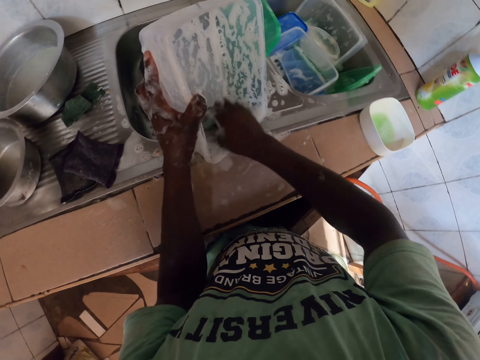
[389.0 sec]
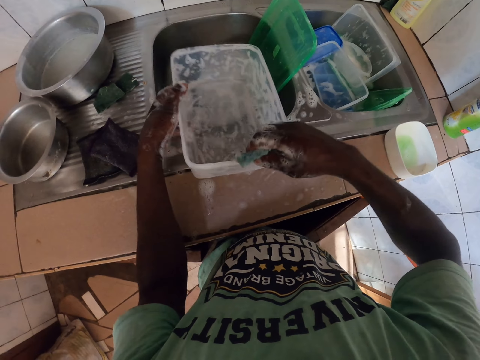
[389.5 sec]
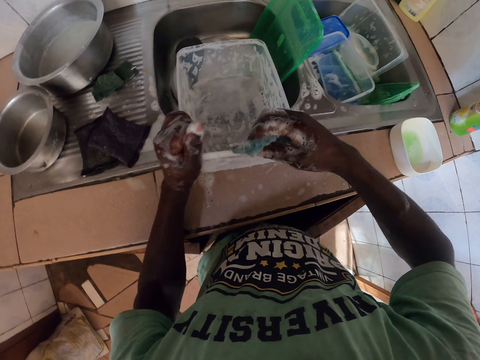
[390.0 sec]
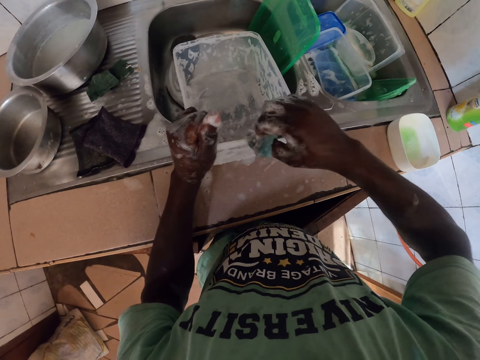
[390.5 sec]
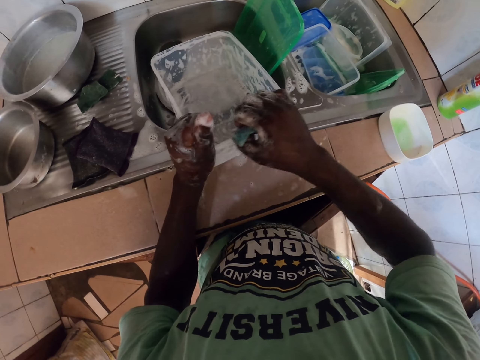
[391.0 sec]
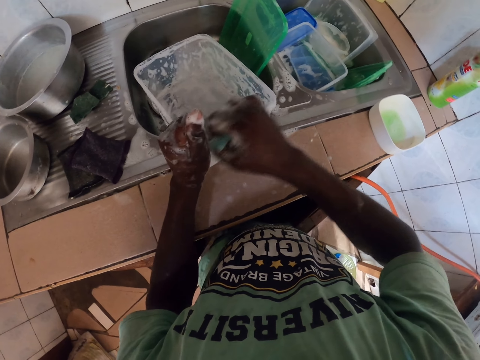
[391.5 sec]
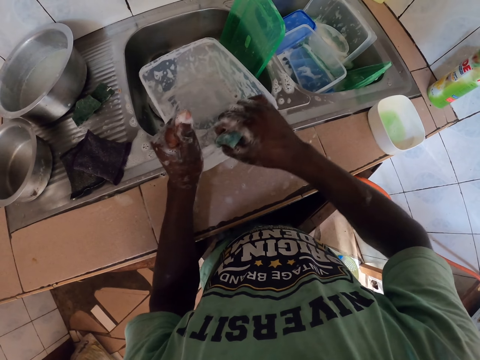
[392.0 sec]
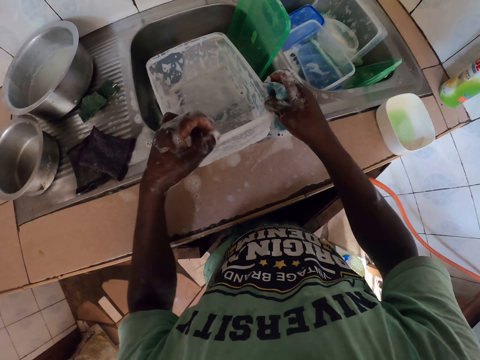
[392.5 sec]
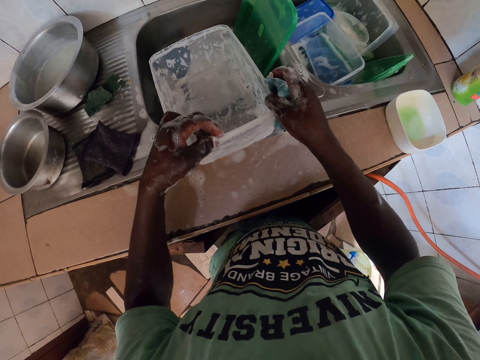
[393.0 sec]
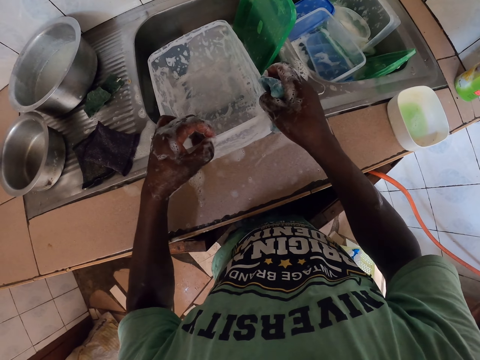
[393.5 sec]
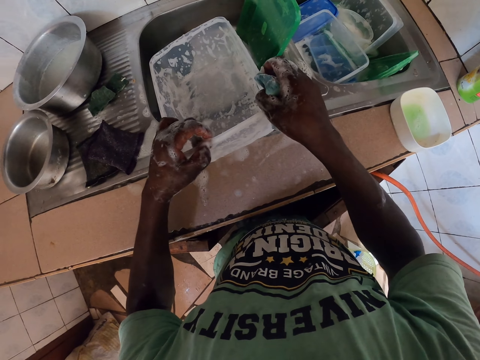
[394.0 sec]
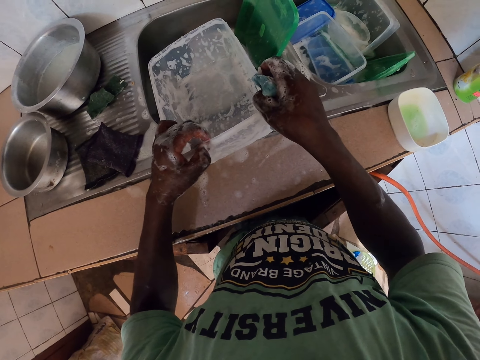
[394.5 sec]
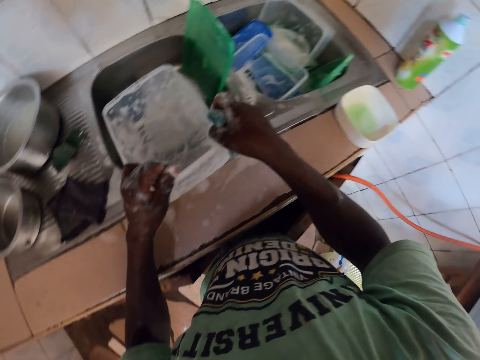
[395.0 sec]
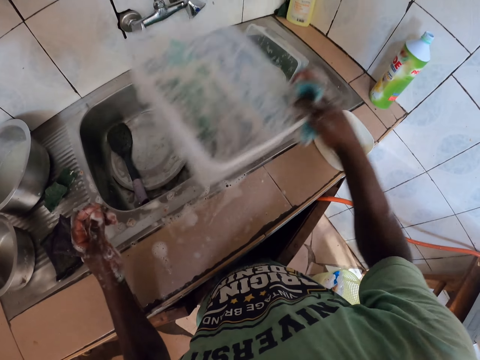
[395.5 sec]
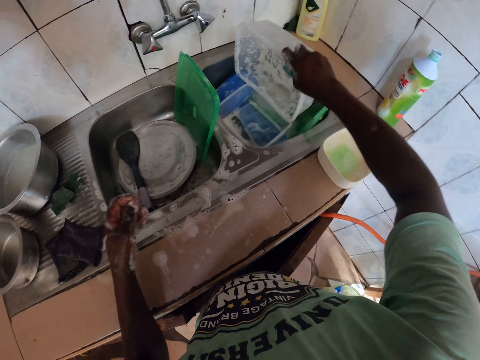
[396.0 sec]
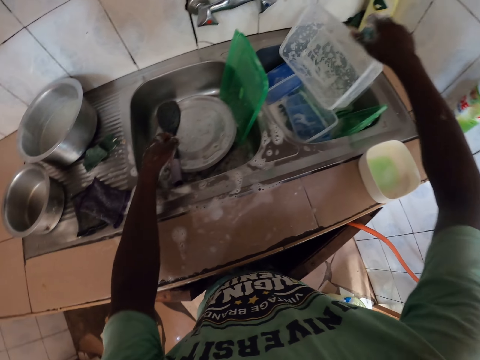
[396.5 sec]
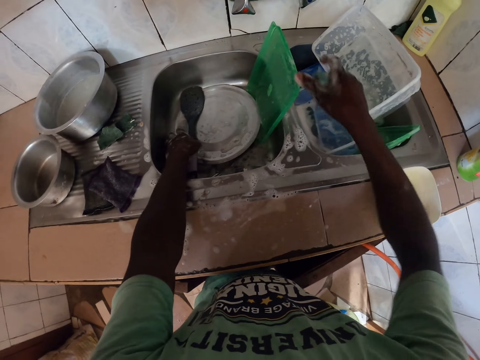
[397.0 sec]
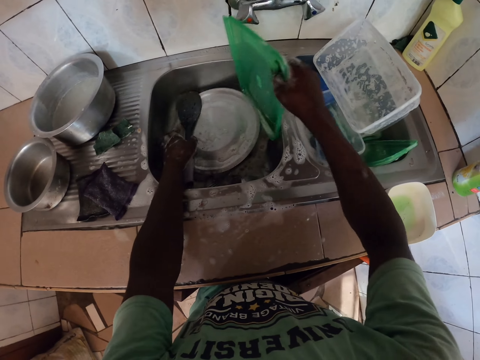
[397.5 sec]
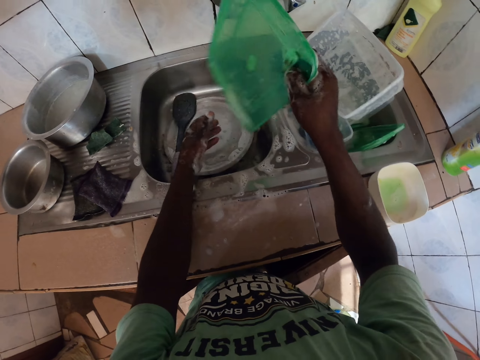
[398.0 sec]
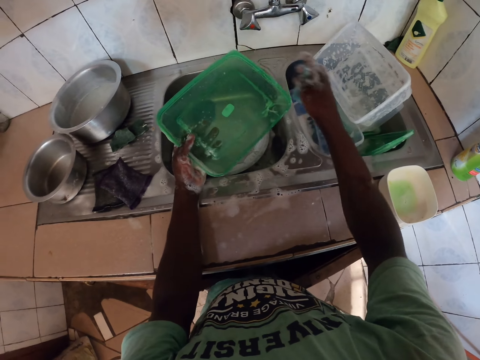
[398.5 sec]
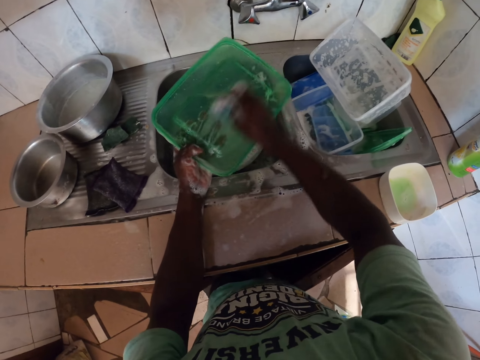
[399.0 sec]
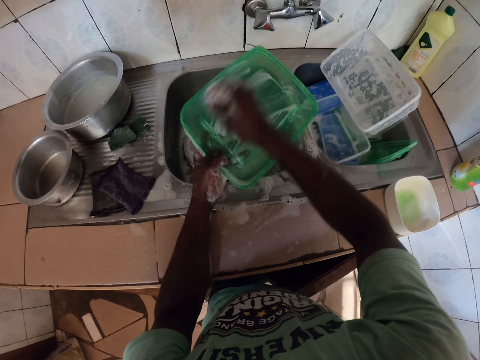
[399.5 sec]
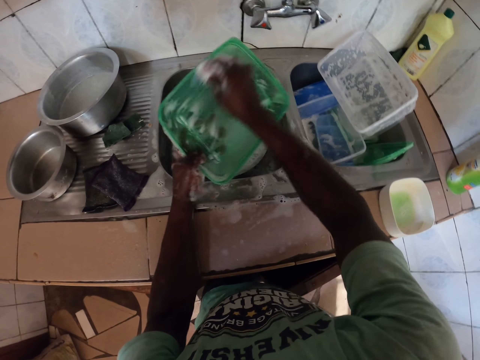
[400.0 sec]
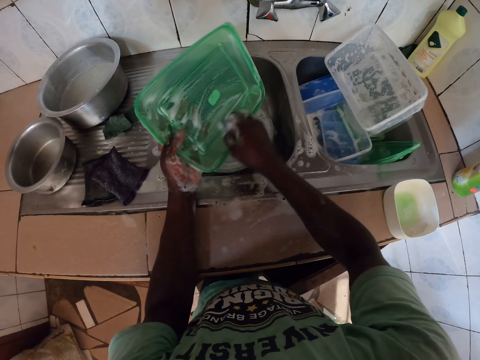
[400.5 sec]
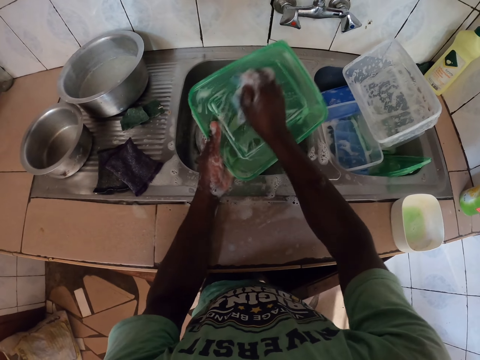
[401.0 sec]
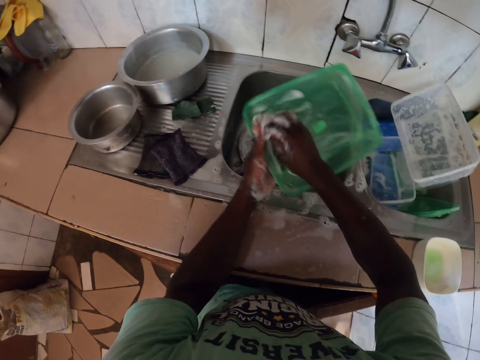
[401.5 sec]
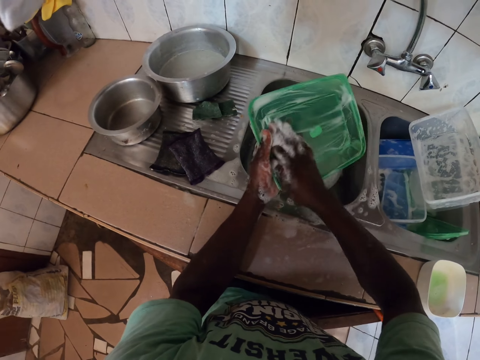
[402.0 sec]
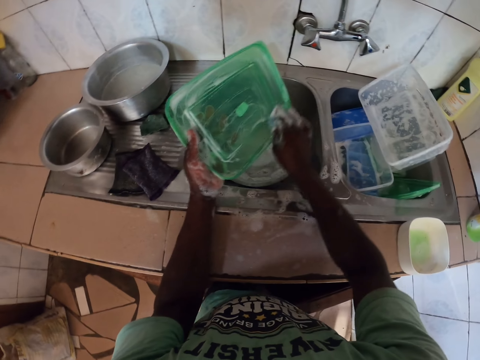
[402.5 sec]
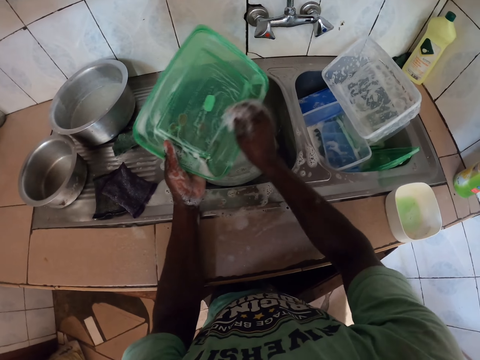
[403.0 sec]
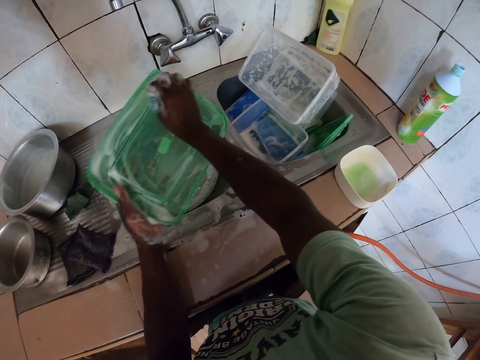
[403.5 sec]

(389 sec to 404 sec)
The camera wearer stops washing the dish. They wash the tin. They stop washing the dish. They drop the tin to the sink. They pick the tin from the sink. They wash the tin.

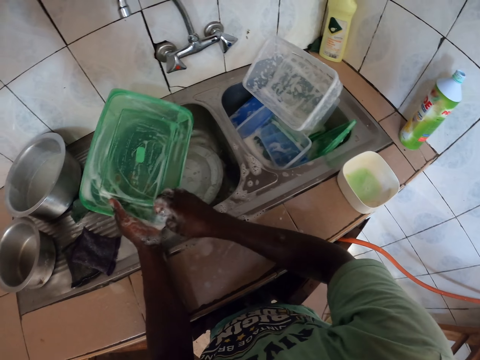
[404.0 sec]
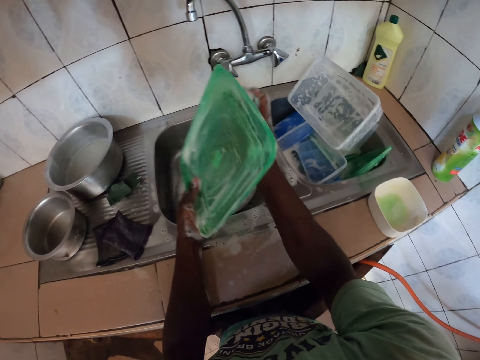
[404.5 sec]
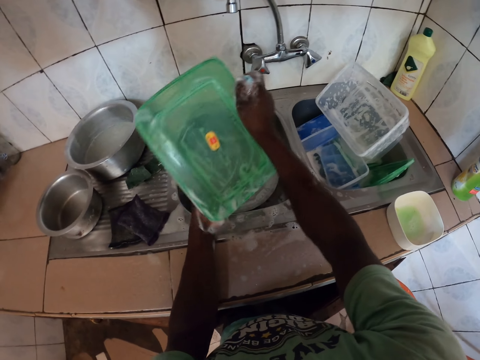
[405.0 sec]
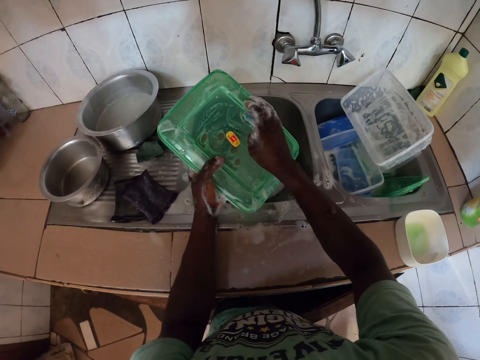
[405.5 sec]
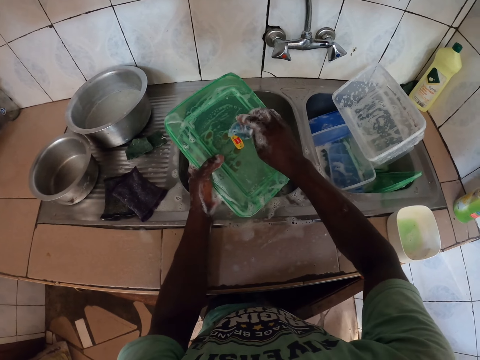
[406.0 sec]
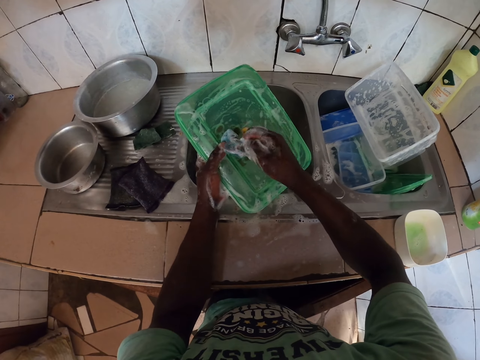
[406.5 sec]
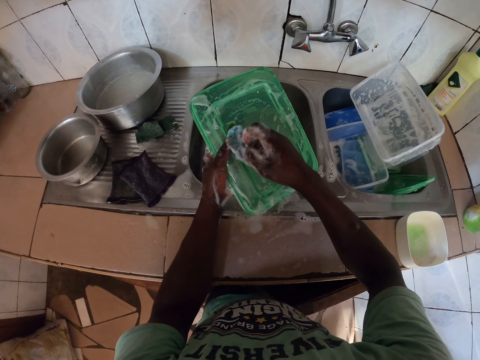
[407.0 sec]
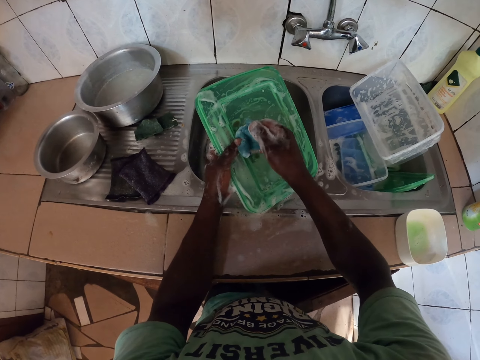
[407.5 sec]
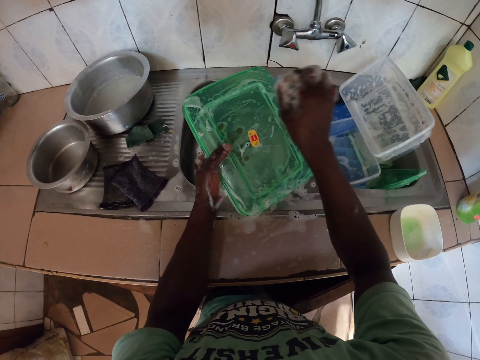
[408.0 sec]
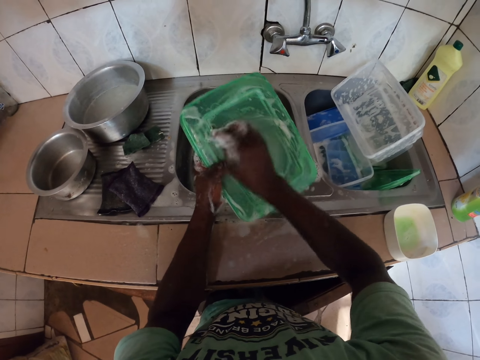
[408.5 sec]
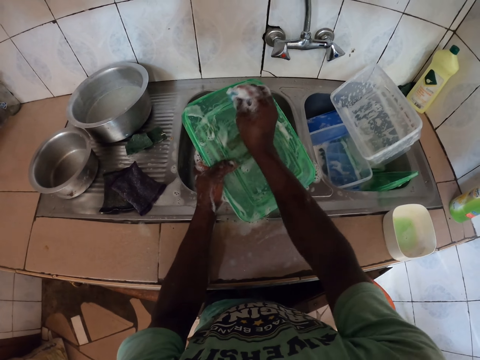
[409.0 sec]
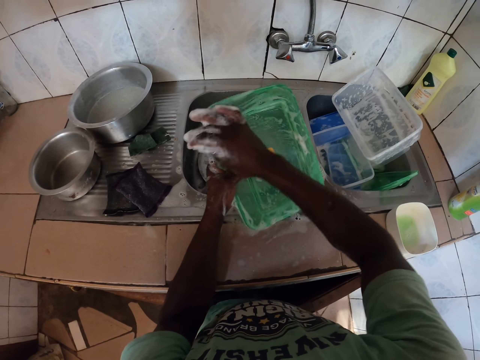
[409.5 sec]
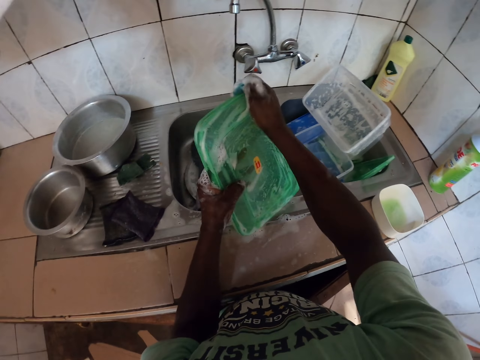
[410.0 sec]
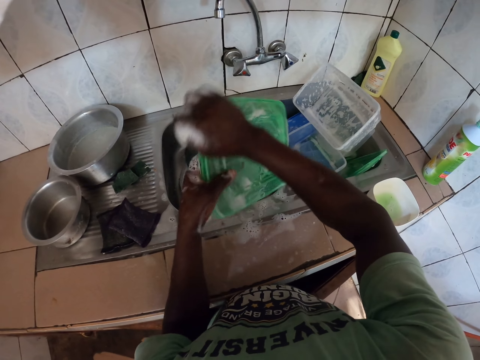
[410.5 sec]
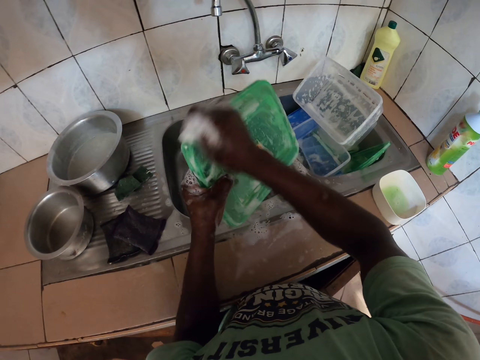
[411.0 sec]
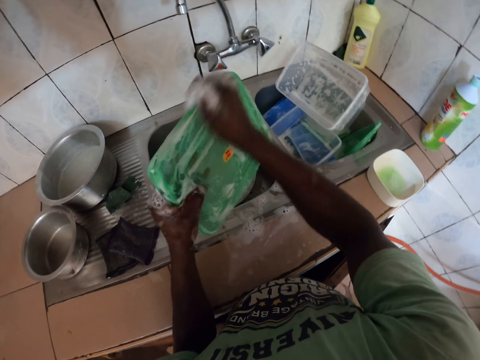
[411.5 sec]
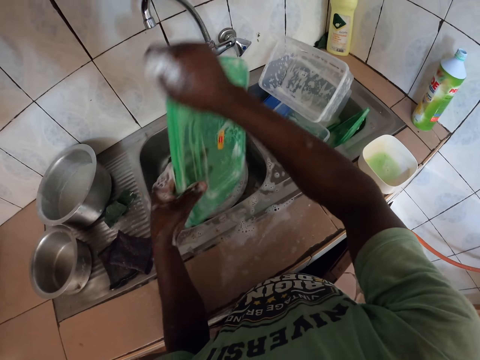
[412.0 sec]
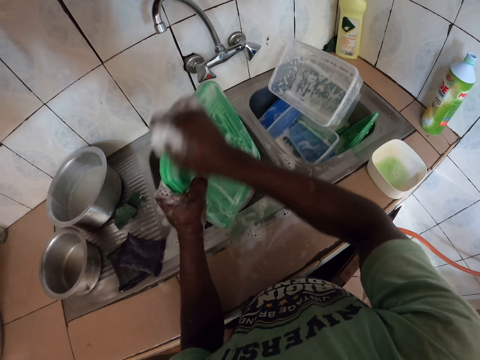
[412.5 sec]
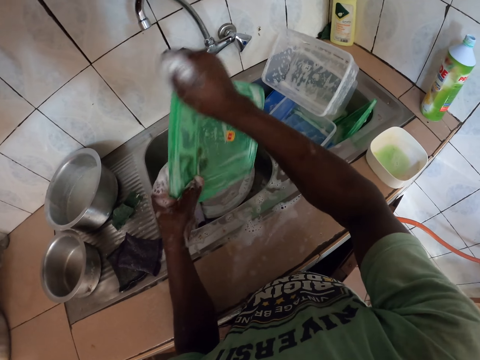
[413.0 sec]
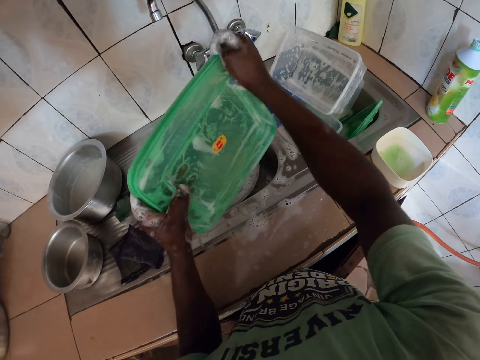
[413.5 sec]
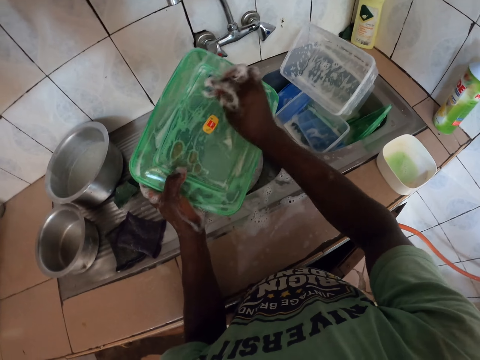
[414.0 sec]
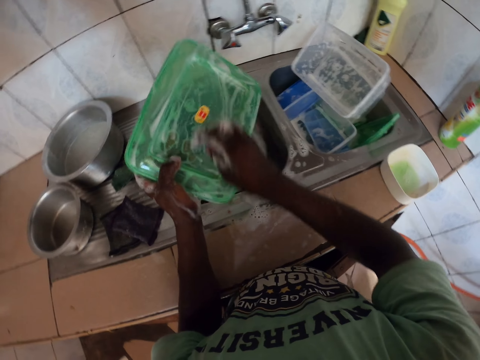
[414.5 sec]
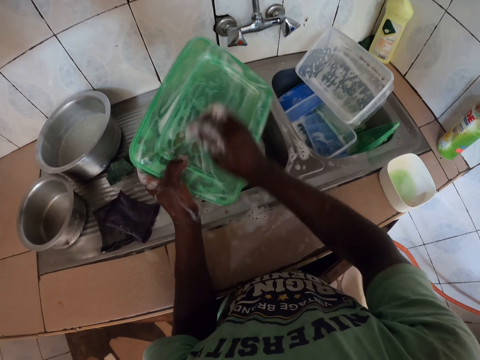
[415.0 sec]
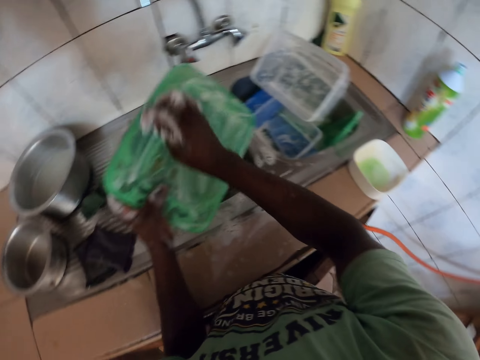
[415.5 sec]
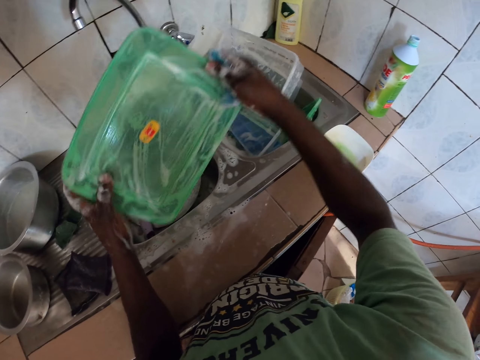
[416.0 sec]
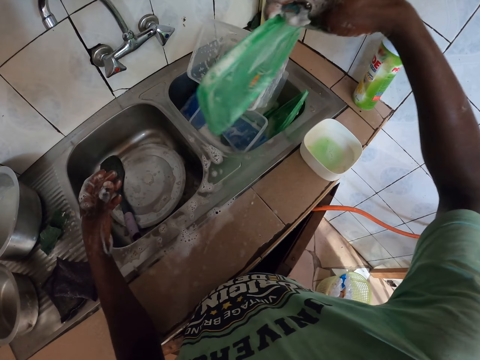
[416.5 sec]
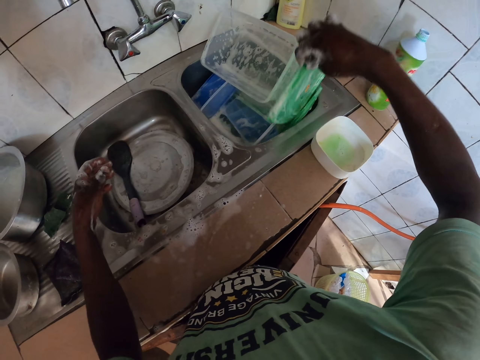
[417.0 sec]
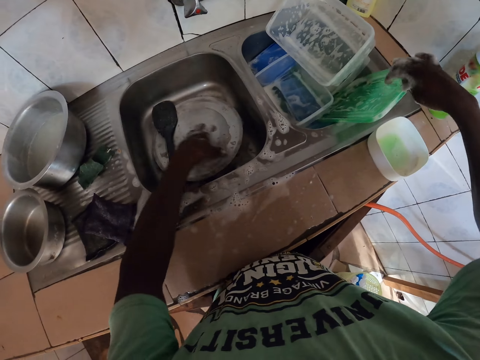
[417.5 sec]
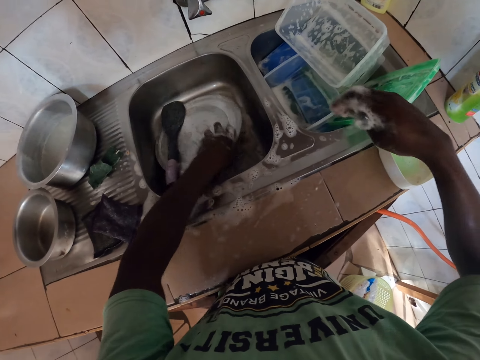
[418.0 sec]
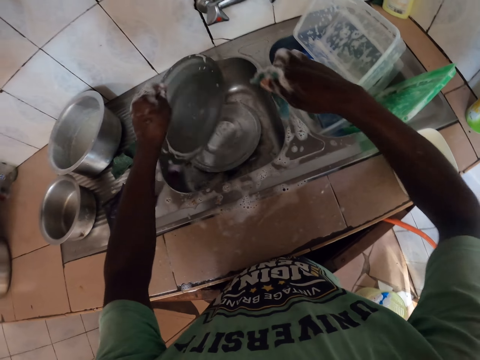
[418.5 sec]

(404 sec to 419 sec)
The camera wearer drops the tin in the sink. They pick a stainless lid from the sink.
